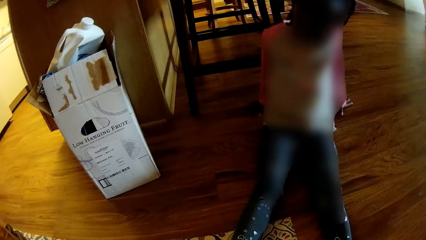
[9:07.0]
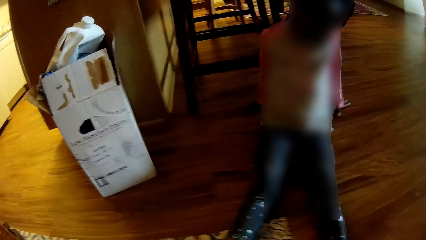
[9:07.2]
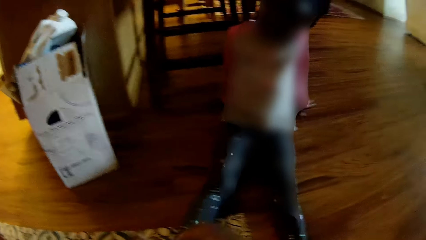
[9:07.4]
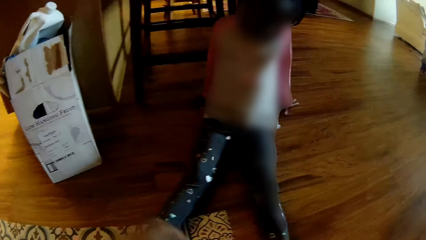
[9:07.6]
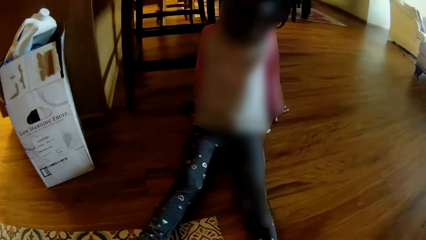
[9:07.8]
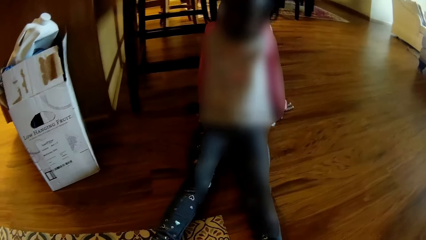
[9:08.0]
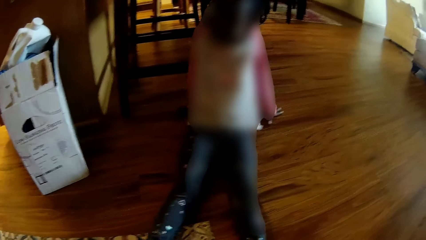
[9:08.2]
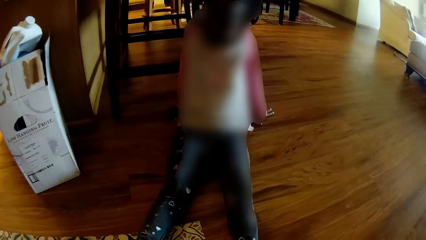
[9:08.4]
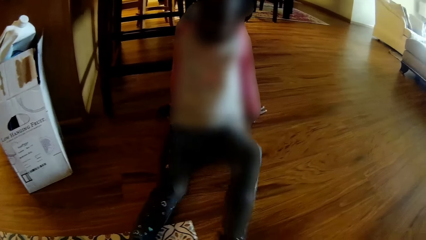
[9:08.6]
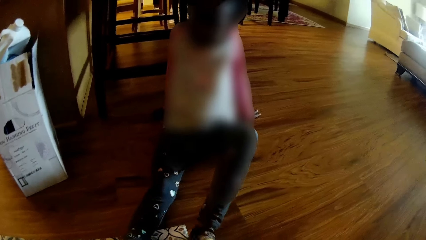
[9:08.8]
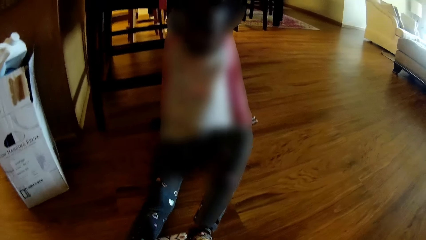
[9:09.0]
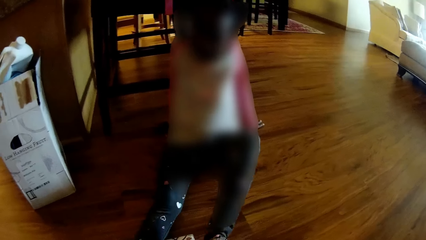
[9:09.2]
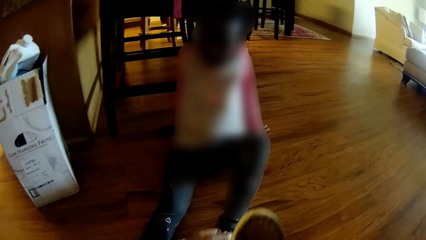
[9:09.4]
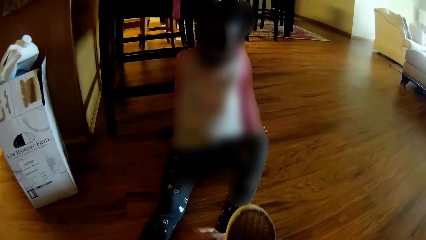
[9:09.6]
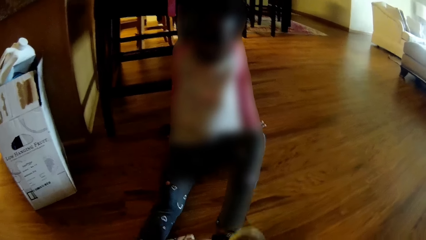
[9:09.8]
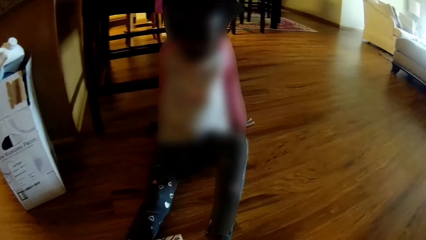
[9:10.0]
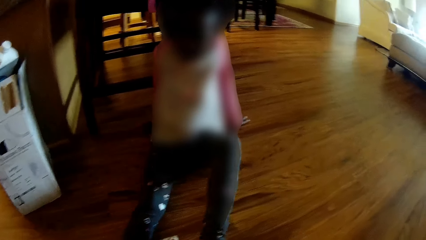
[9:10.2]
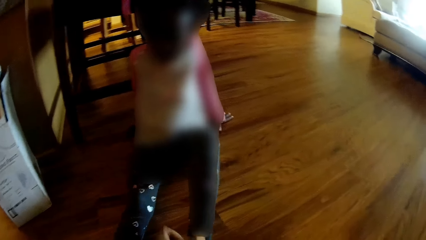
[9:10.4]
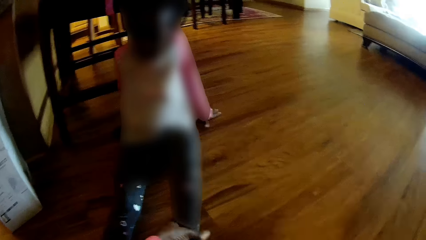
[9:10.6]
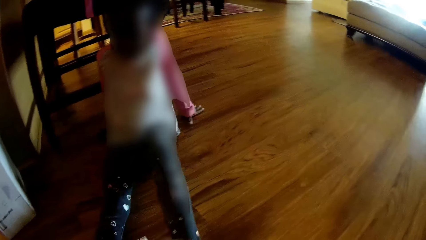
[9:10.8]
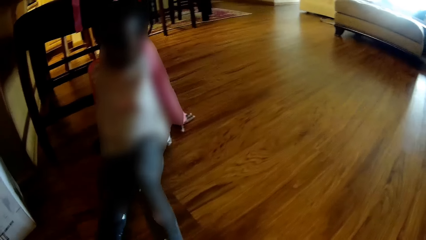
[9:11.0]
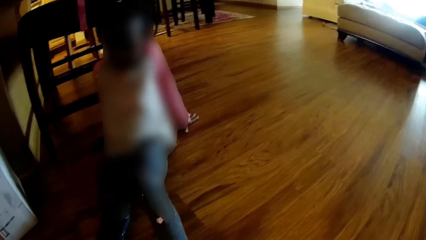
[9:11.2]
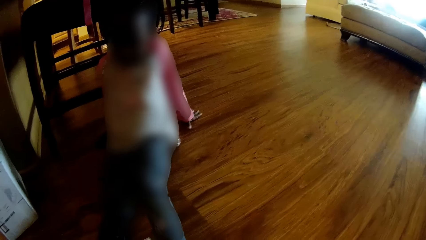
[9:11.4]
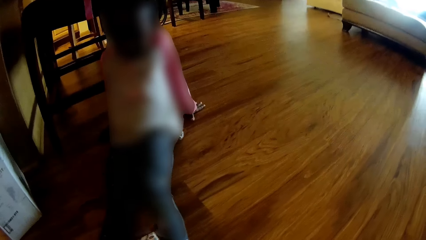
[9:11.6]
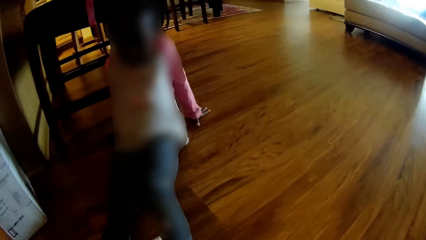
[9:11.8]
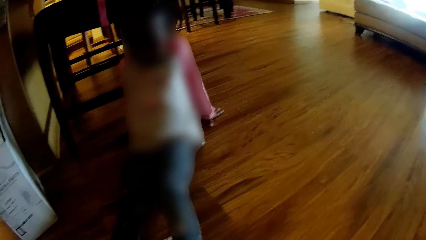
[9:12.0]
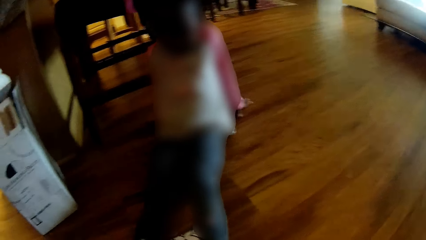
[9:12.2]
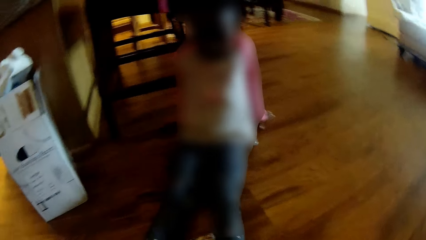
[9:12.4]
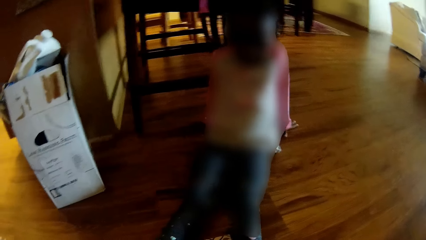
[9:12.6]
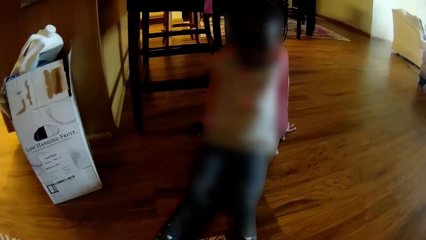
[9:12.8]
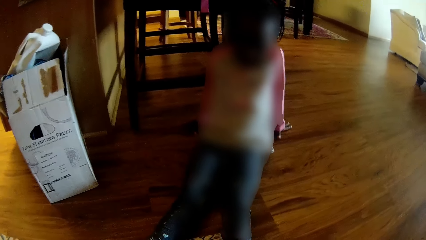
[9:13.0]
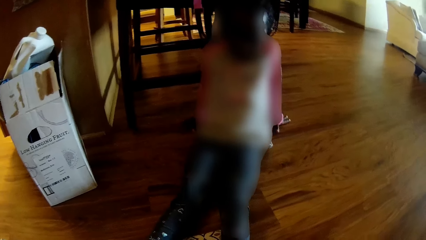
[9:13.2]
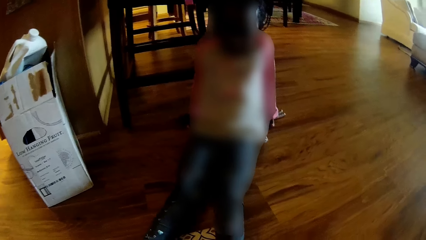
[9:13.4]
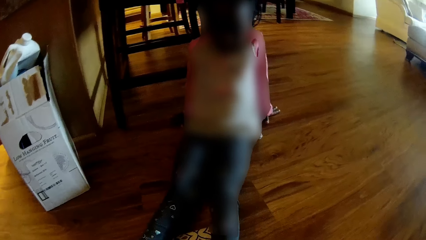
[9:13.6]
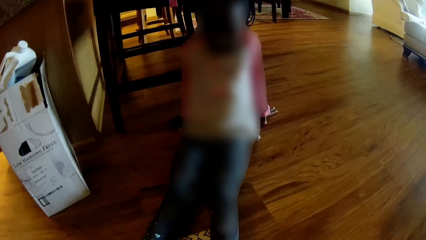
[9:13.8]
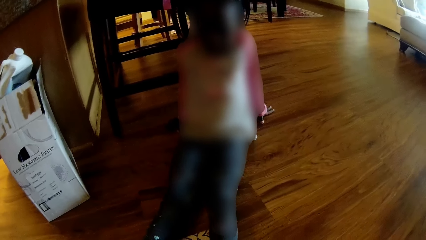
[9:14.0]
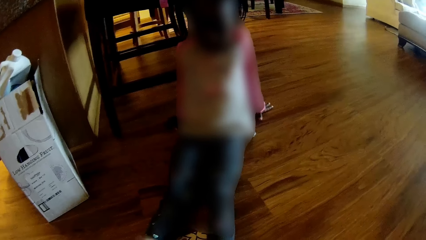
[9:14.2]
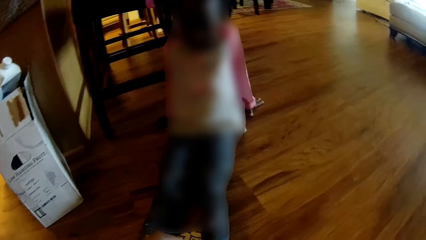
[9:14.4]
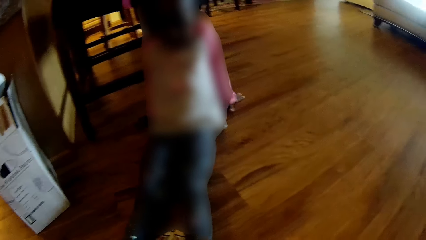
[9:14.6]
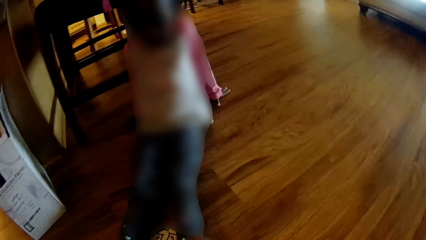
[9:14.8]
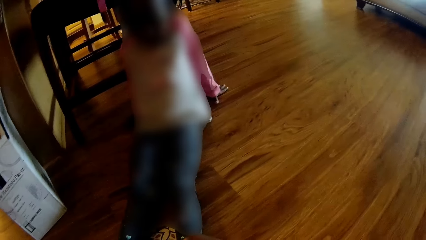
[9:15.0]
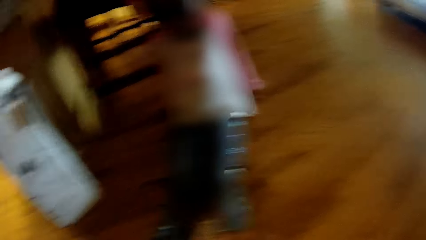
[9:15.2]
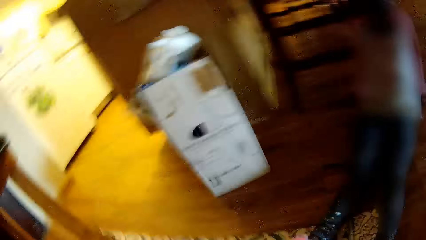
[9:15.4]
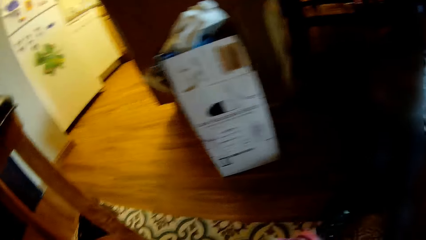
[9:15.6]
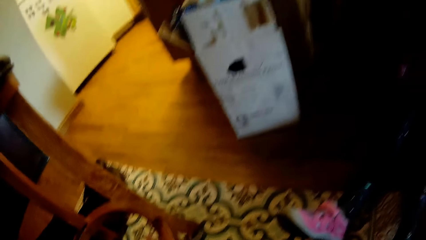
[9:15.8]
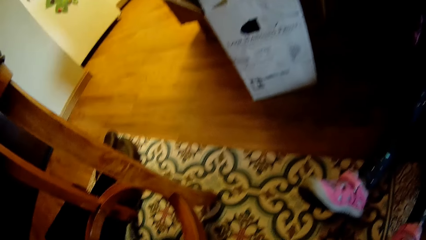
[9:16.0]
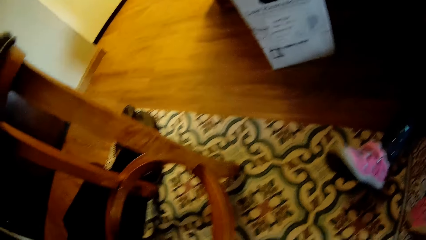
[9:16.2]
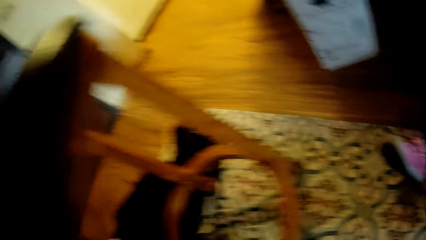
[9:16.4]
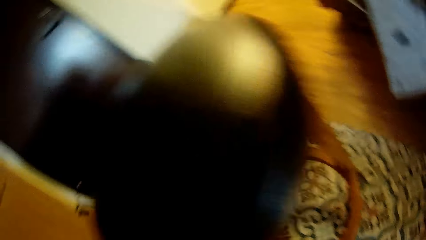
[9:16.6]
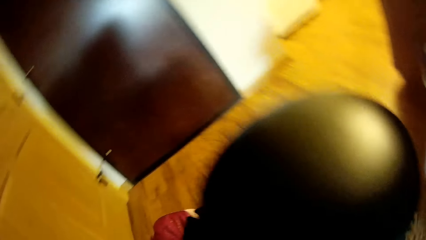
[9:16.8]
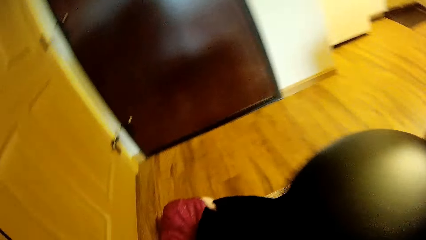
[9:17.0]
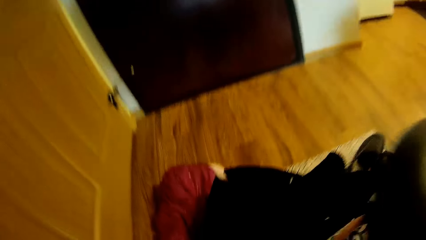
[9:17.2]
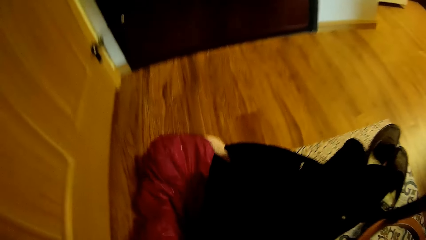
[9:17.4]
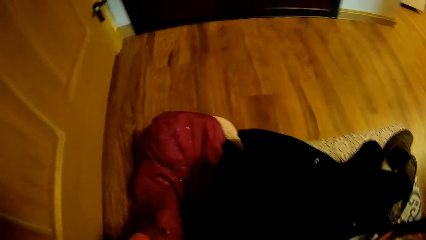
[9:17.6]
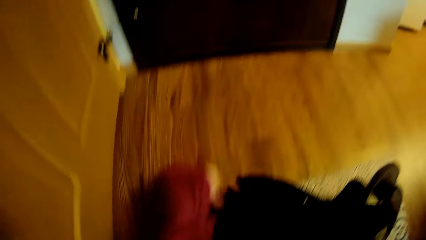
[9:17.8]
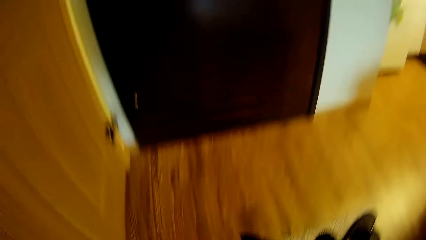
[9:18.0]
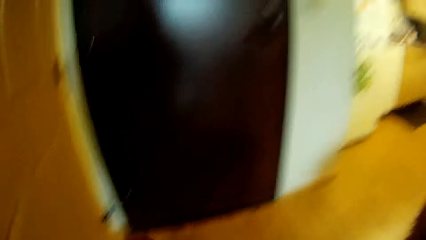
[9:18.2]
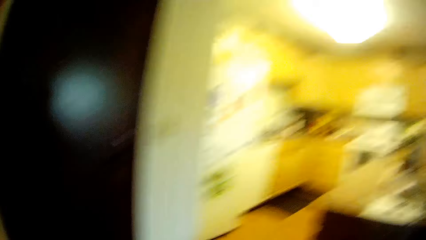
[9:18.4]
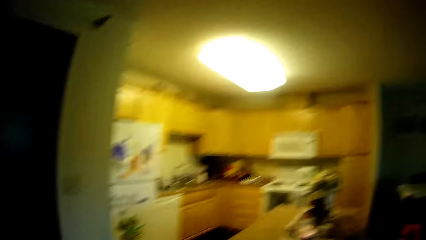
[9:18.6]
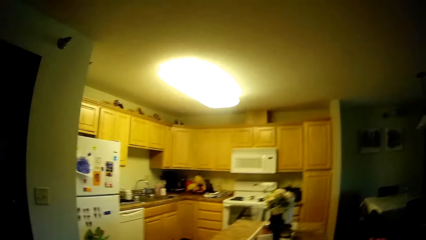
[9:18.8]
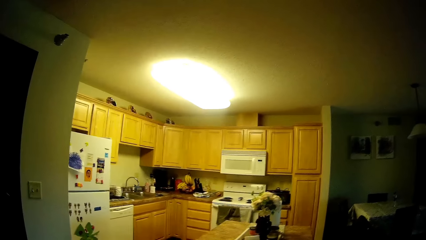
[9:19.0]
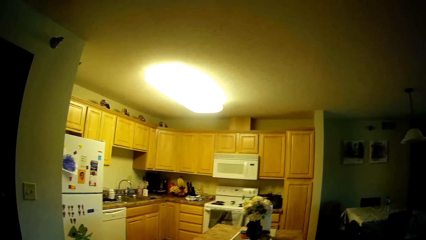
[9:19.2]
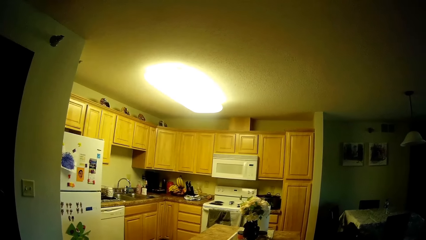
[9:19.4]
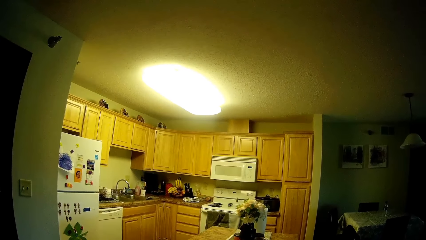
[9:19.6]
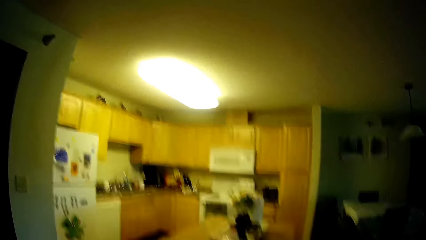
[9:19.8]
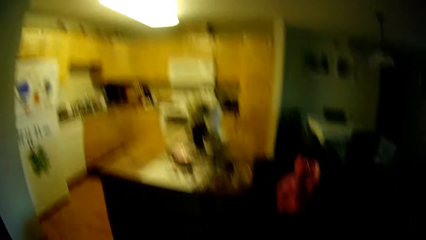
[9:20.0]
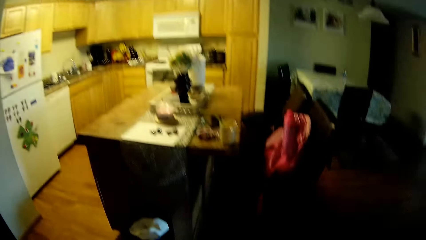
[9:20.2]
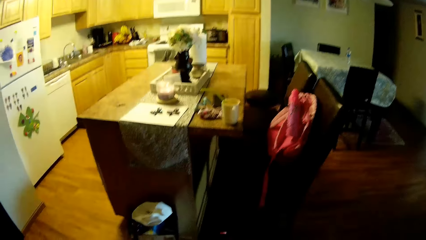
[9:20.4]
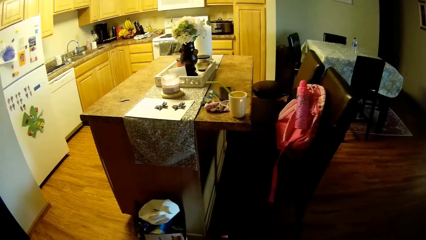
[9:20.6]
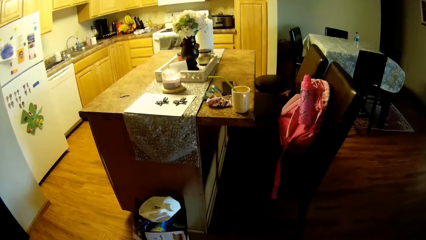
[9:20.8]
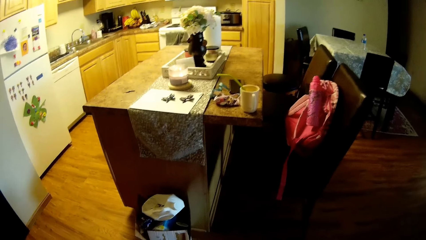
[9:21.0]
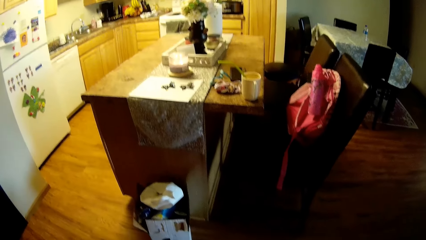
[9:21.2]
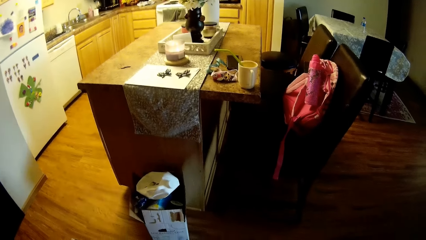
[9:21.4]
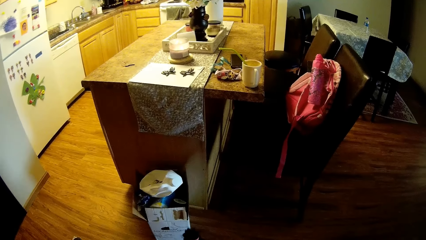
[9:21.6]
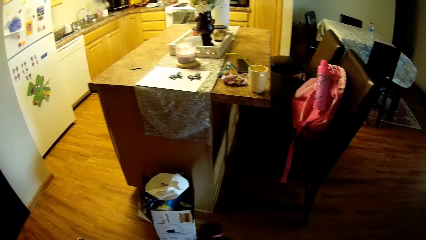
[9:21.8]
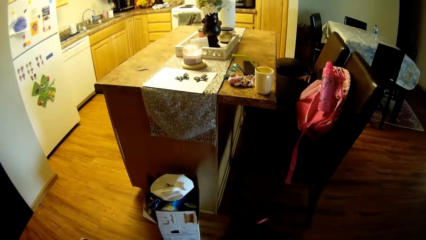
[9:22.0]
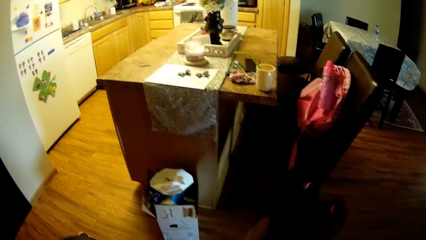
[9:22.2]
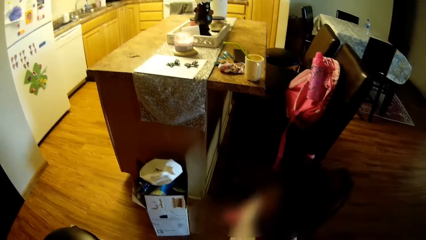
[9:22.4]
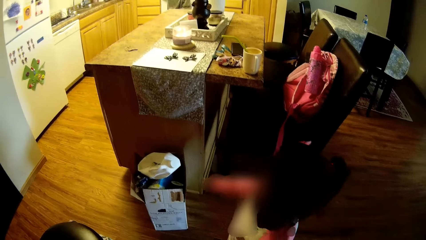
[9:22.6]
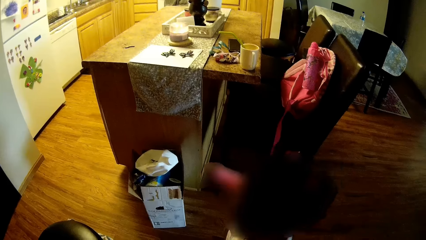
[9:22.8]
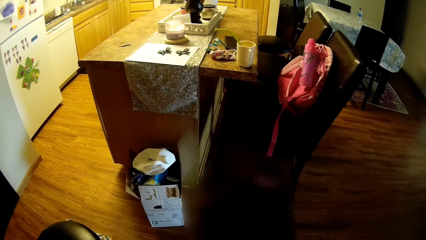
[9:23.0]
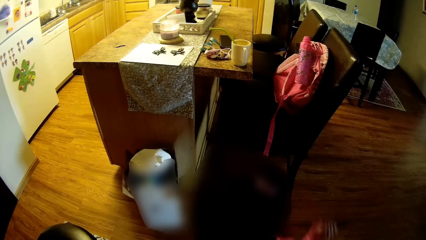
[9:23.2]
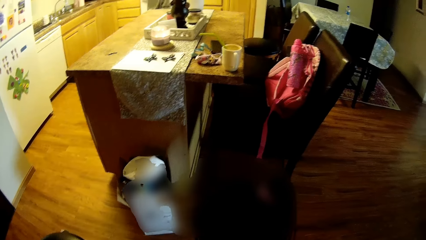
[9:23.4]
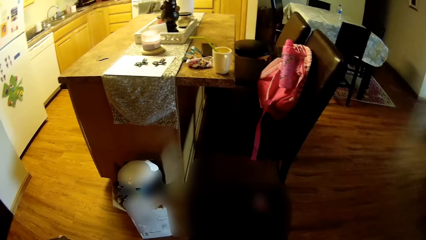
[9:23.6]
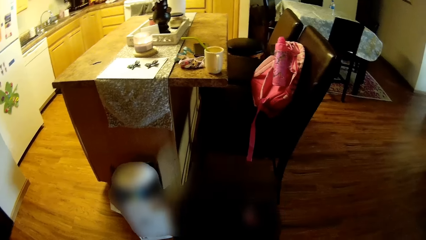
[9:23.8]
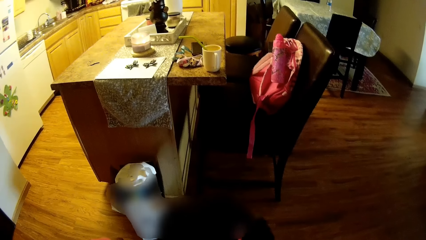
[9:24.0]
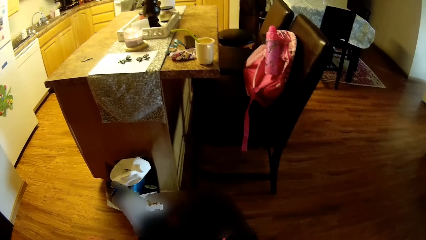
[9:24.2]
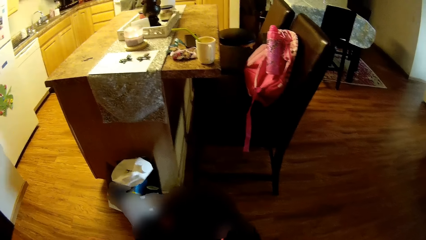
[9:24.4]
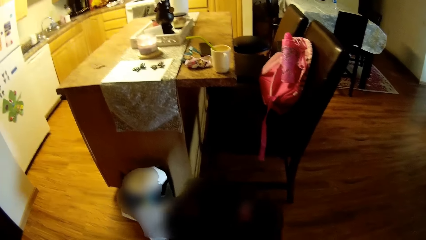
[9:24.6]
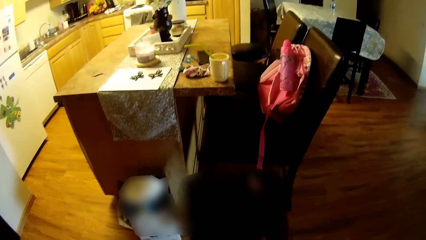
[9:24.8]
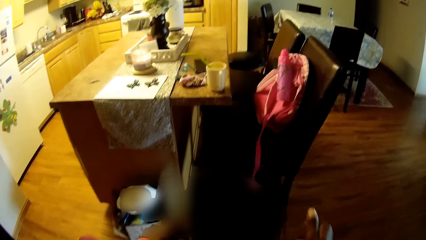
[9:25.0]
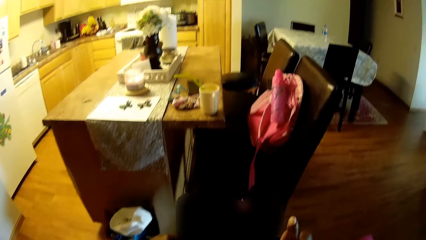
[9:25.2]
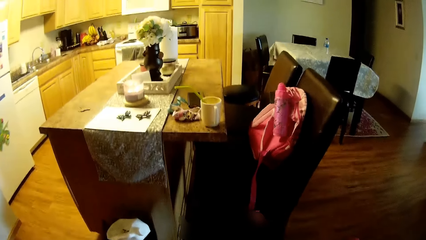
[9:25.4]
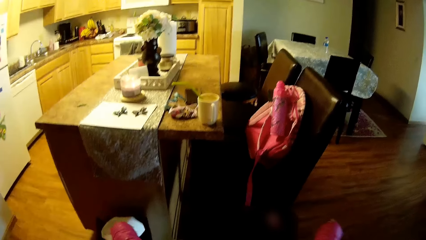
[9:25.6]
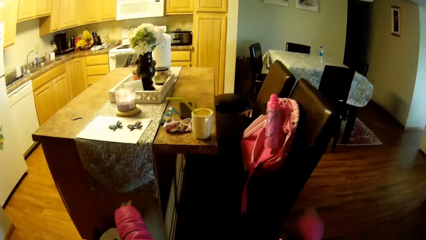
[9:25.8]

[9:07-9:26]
The camera wearer wears the left pink sneakers for the girl. She helps the girl to wear shoes. She picks up a cloth from the floor with her left hand. She talks to another girl. The other girl stands up from the floor. The other girl interacts with the camera wearer.
